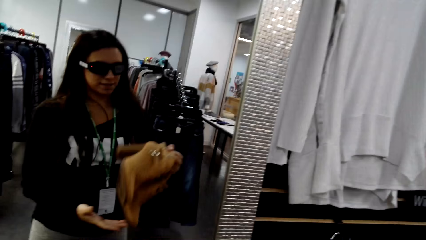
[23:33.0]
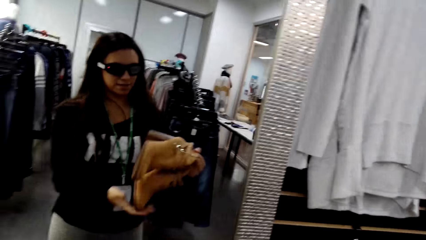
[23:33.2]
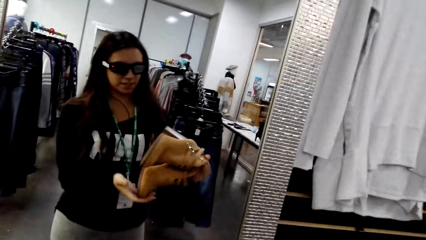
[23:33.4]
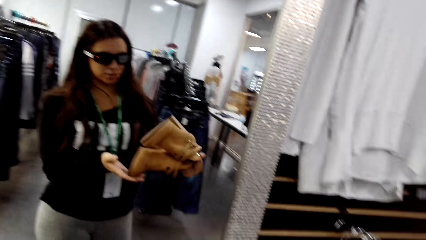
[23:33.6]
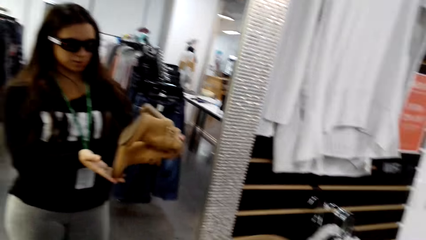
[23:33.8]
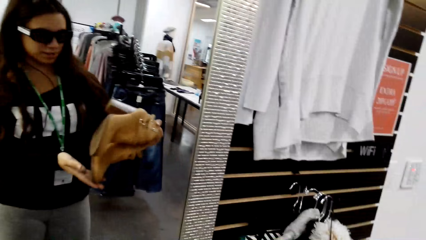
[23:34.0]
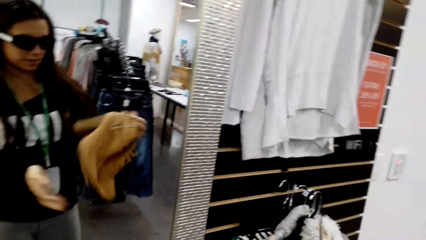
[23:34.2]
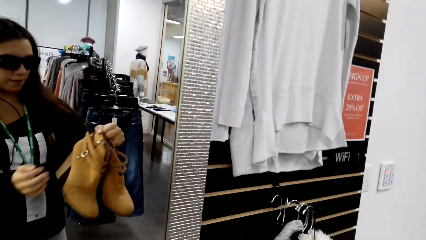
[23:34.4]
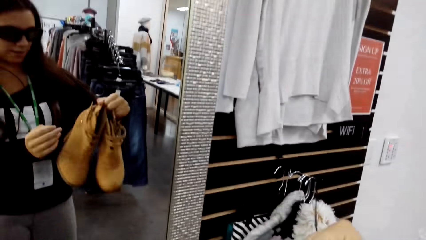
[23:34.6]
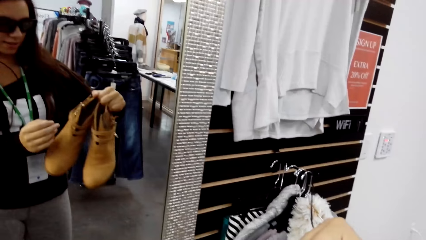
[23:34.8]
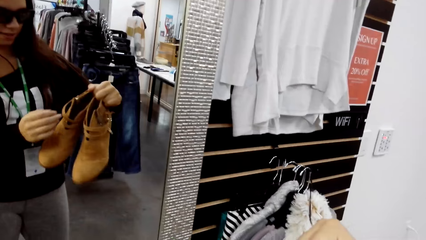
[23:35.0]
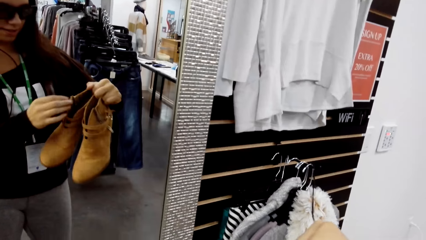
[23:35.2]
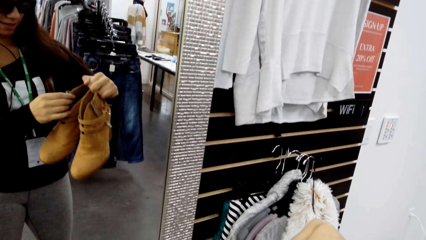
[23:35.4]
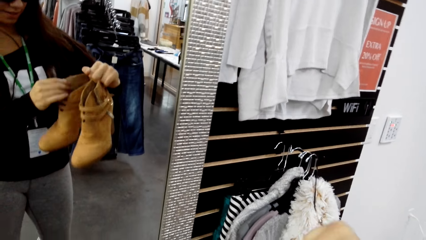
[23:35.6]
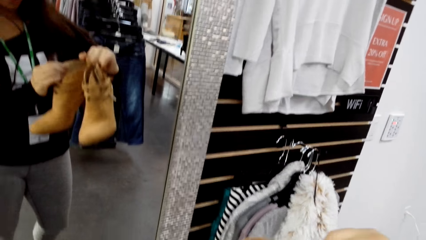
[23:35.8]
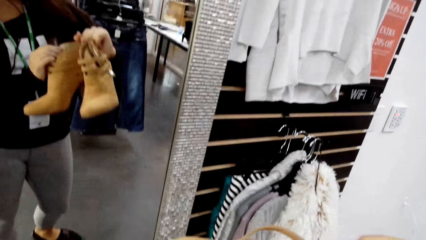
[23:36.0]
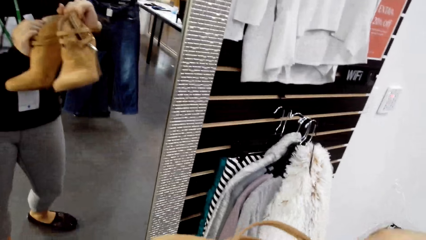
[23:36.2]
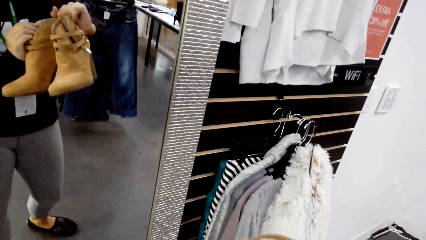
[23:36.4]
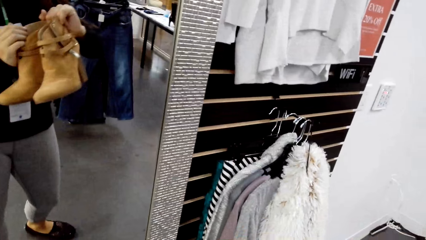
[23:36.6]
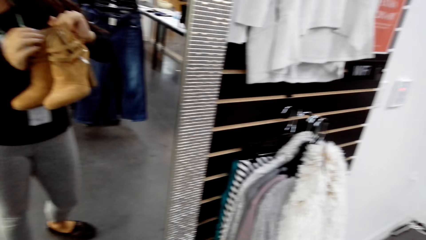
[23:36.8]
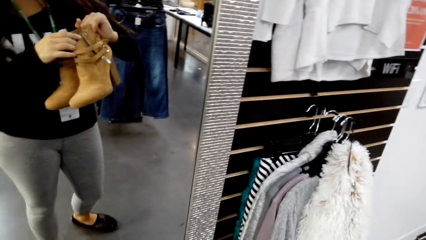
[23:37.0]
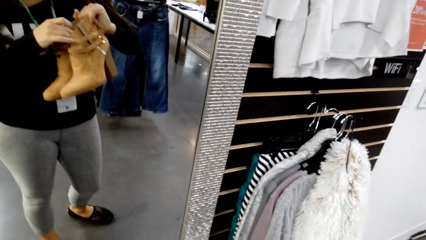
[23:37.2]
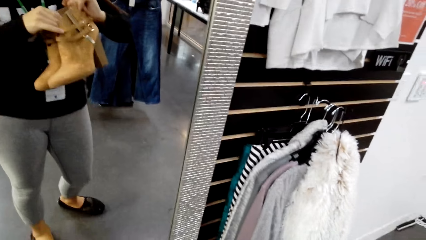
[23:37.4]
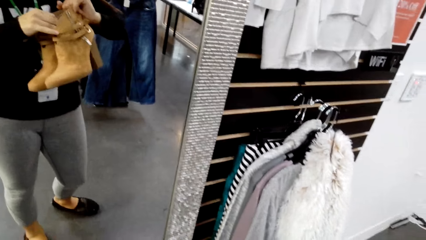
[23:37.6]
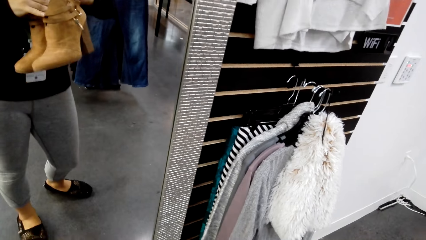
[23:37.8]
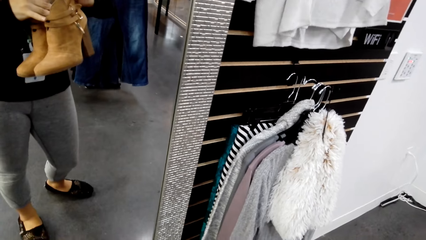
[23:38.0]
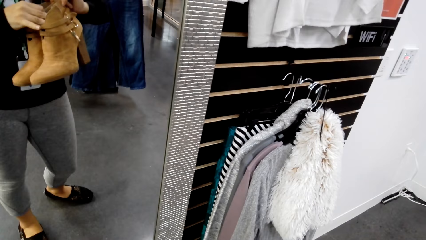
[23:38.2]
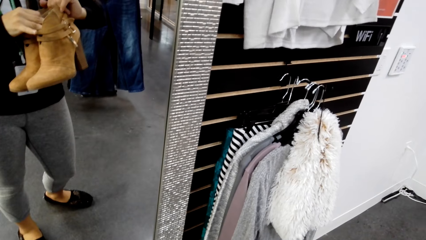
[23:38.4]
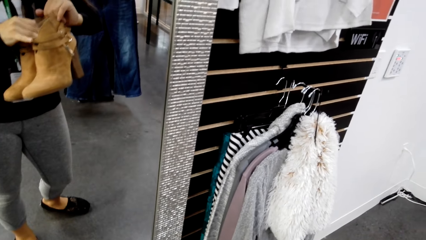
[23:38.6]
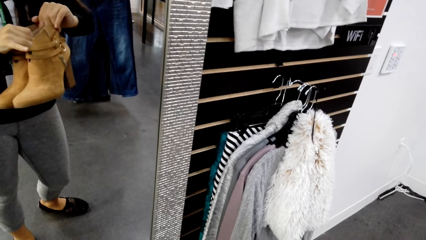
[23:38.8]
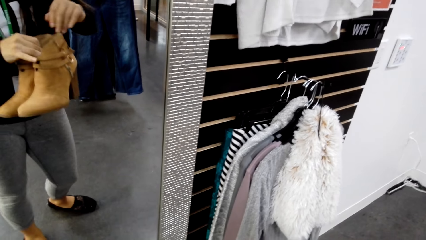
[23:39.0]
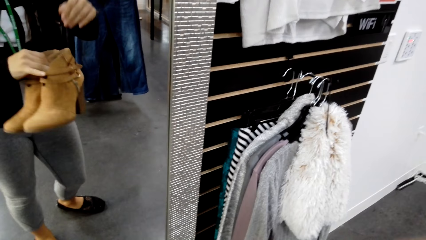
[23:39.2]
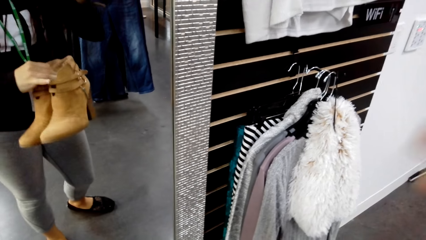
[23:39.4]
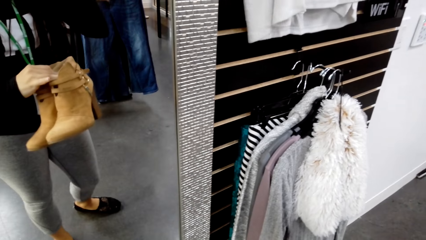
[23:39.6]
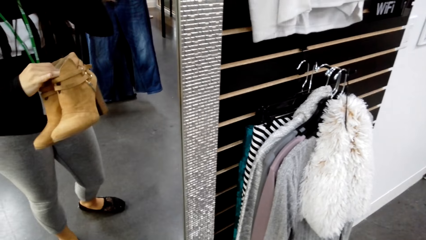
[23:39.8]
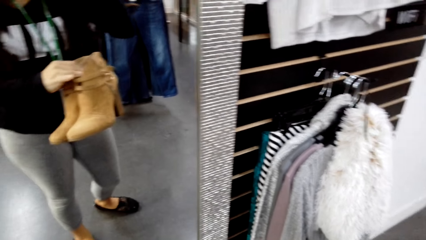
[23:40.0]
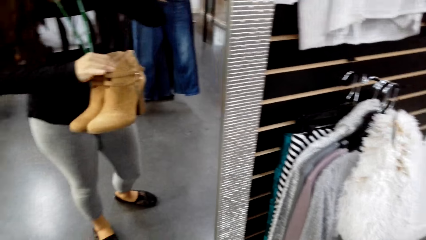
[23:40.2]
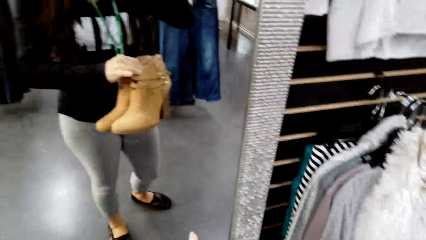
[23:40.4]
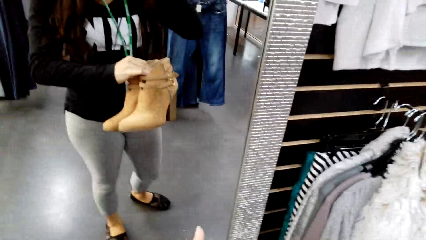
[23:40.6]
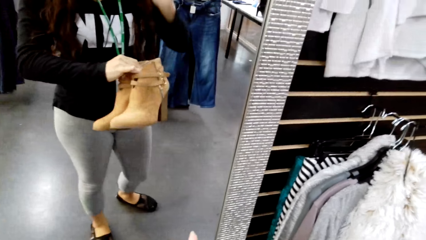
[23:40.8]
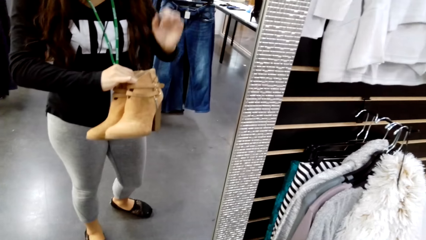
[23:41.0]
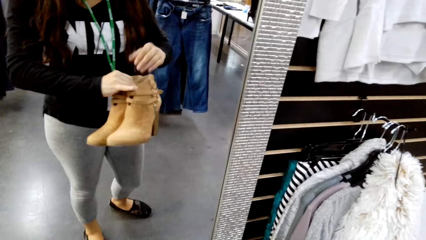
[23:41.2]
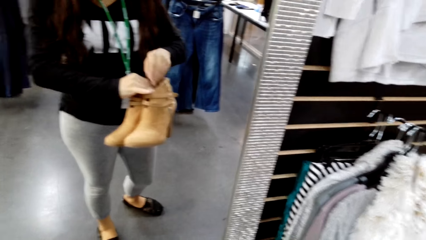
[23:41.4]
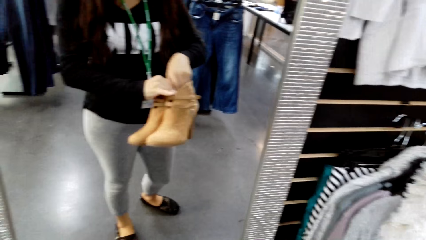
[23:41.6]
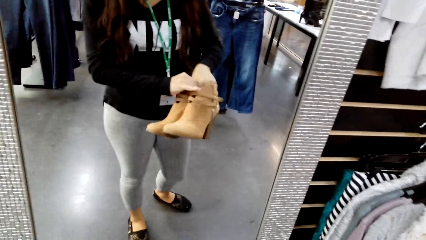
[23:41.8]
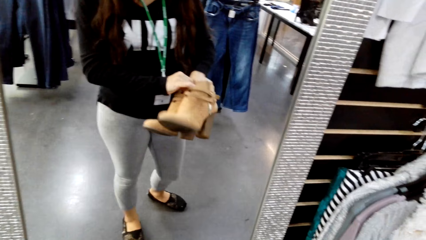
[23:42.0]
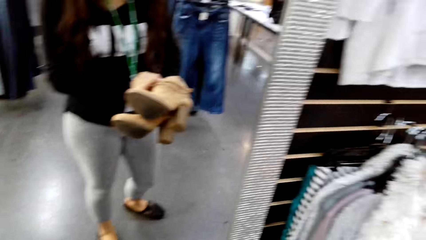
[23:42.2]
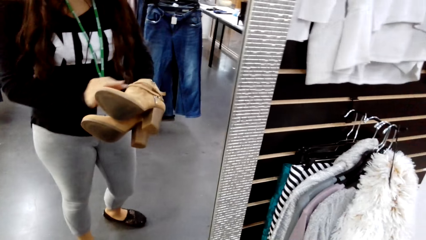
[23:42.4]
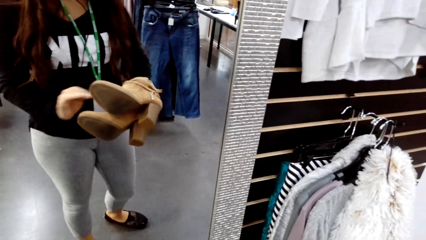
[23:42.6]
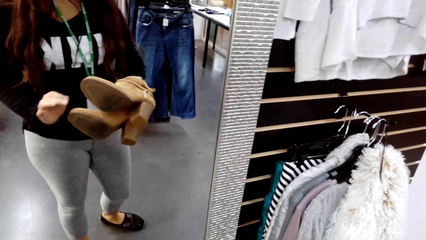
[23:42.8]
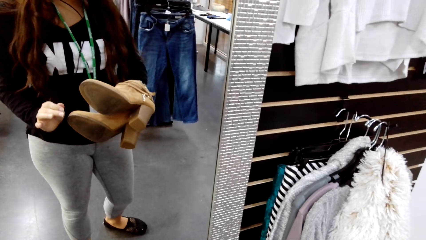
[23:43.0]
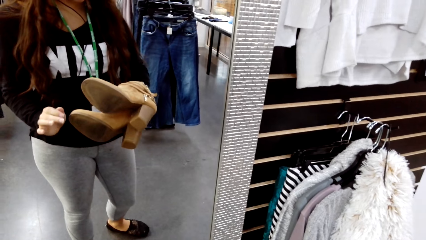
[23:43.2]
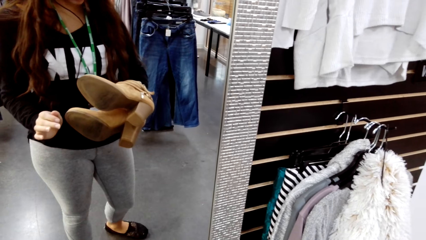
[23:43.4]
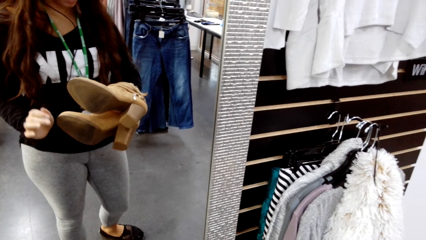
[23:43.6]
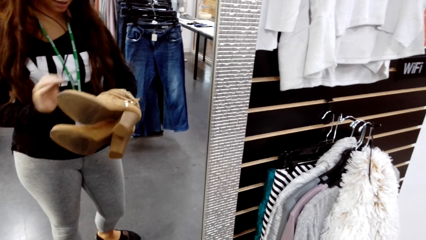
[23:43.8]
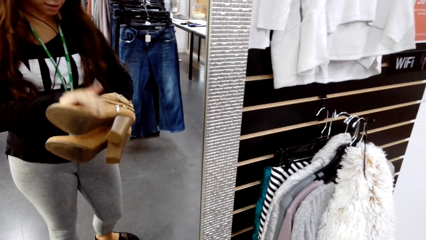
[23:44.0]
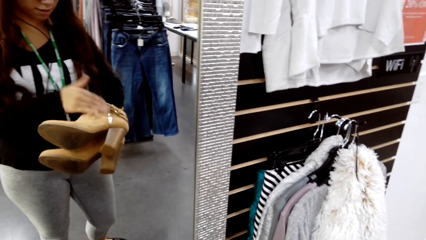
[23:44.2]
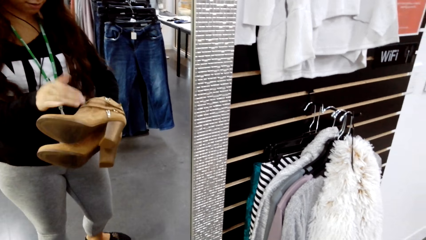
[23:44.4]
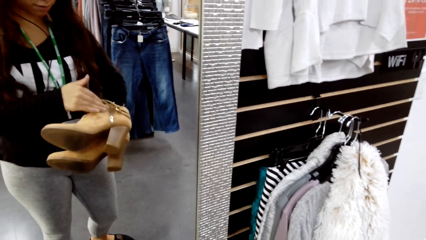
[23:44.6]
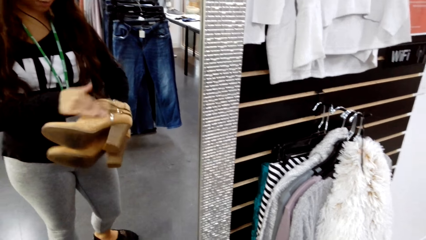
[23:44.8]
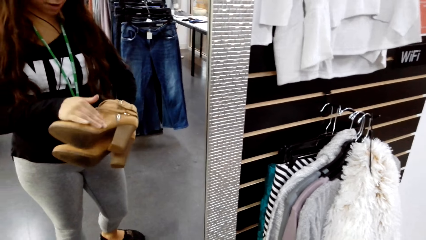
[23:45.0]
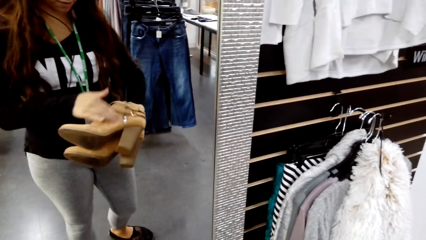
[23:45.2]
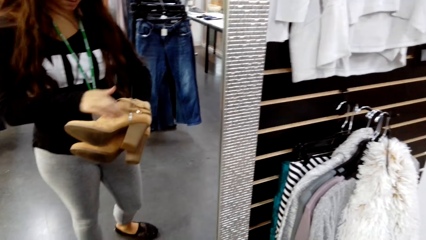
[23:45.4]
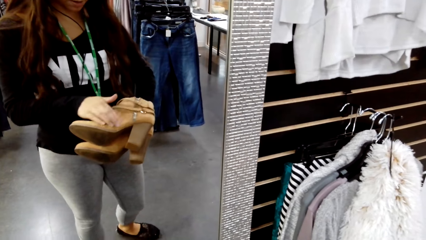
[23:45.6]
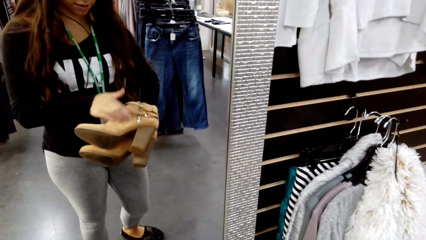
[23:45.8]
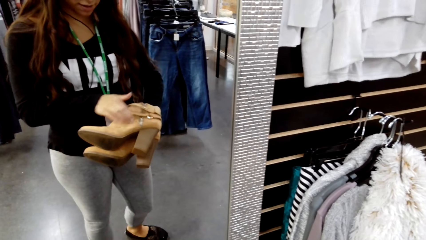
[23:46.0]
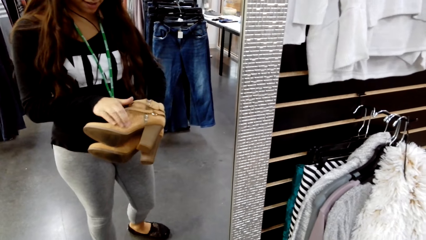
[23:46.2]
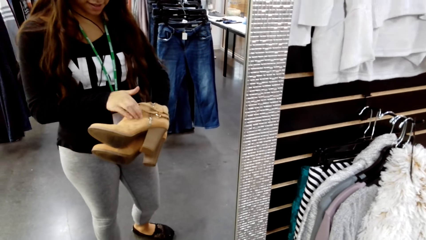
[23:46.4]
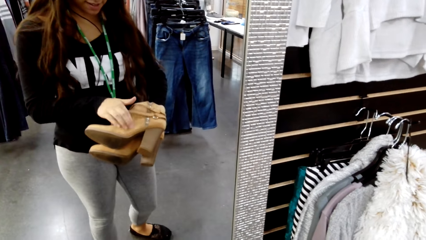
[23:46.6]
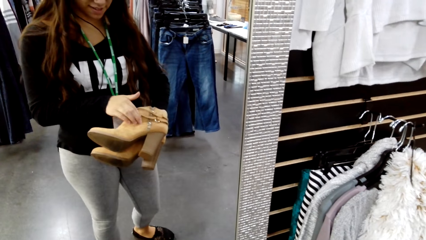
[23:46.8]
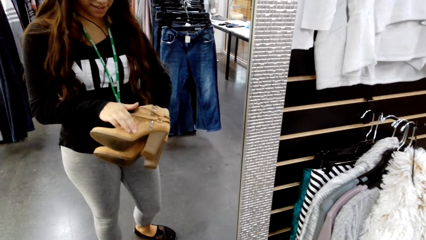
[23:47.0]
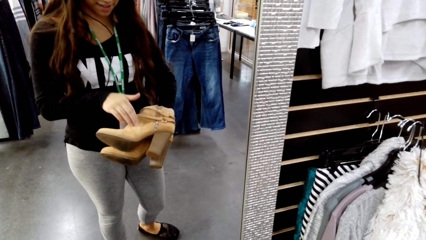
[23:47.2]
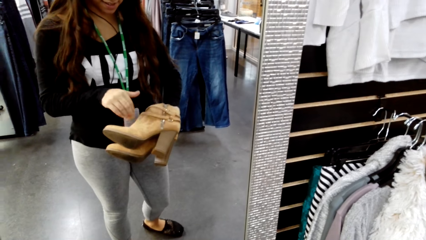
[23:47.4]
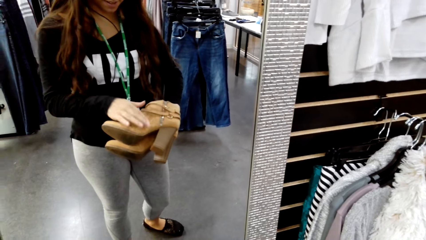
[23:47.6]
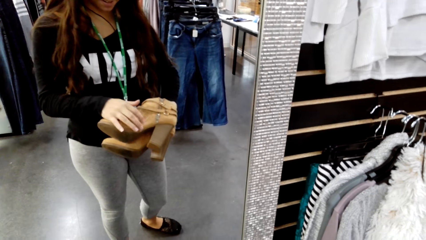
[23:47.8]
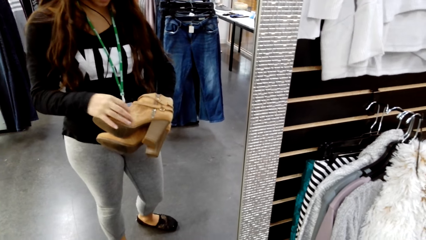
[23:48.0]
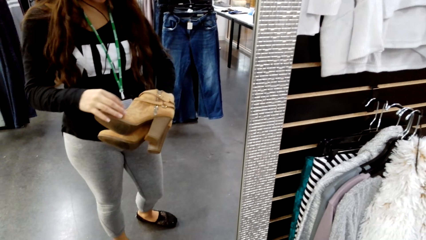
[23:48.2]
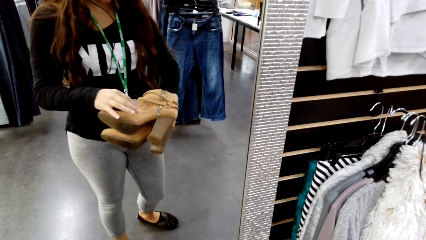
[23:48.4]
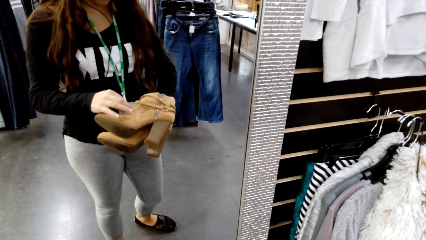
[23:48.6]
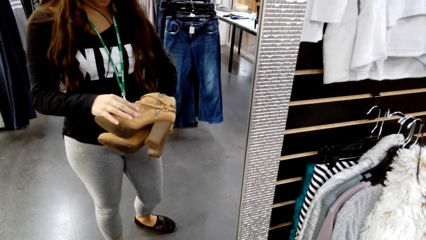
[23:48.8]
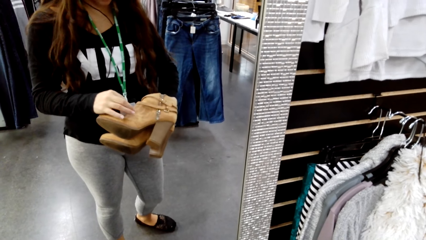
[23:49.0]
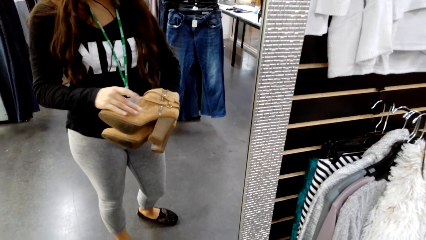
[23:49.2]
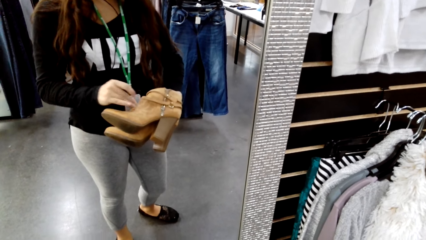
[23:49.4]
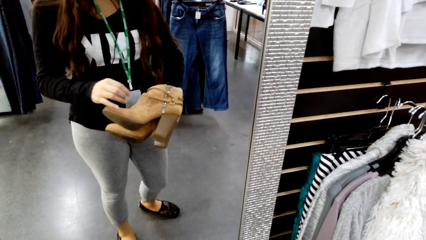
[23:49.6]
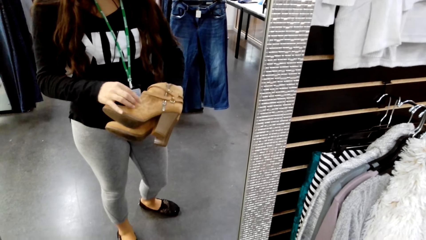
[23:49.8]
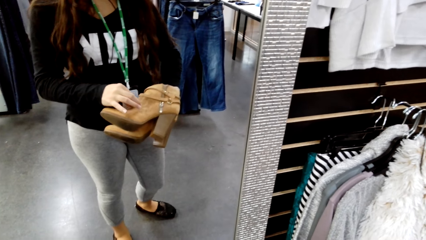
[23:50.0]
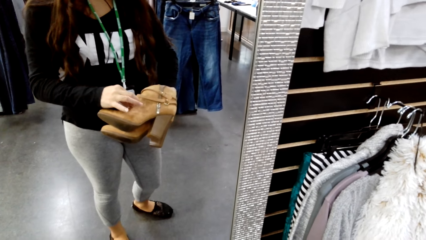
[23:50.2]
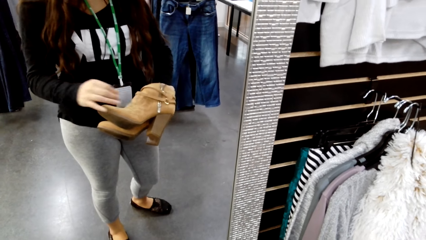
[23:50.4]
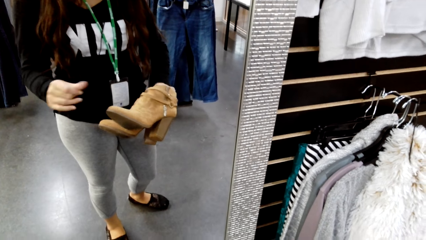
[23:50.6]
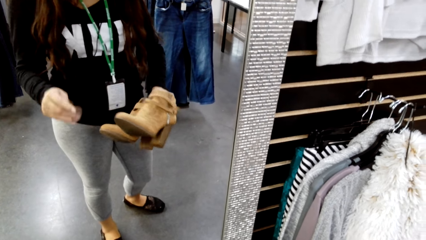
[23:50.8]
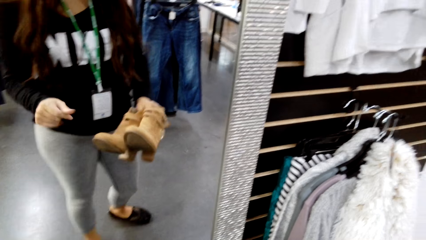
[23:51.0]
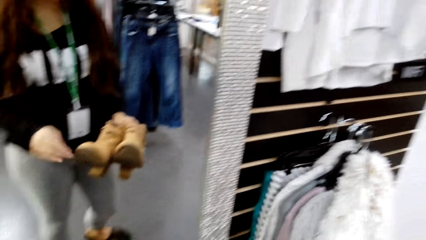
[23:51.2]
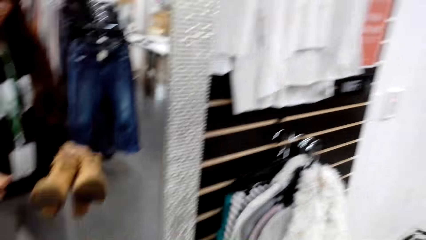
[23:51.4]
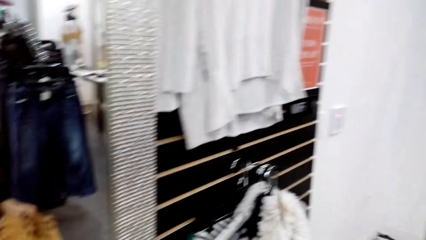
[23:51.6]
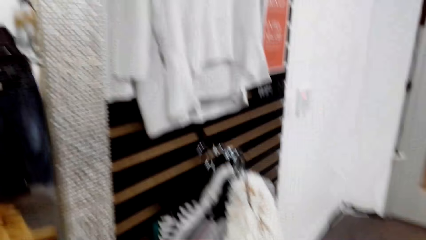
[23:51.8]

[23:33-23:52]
The camera wearer inspects the shoes. She holds the shoes. She wipes a shoe with her hand. She feels the texture of the shoe.
